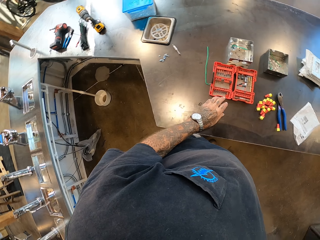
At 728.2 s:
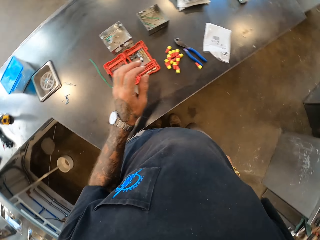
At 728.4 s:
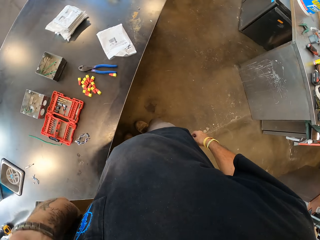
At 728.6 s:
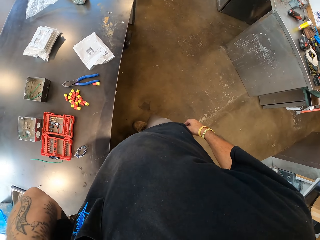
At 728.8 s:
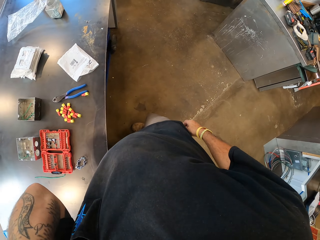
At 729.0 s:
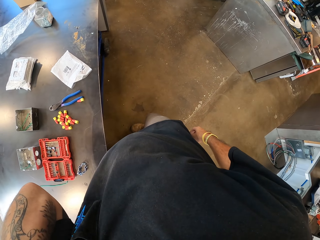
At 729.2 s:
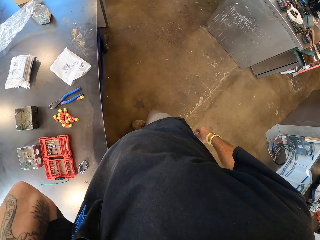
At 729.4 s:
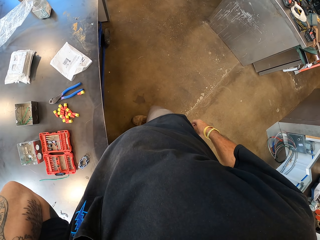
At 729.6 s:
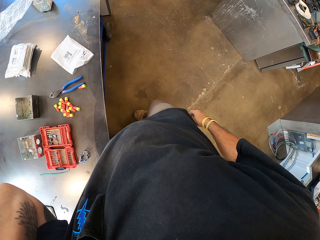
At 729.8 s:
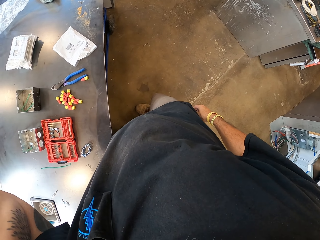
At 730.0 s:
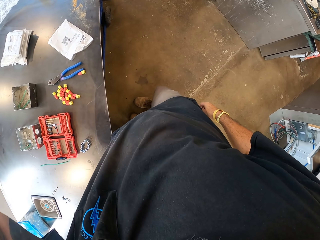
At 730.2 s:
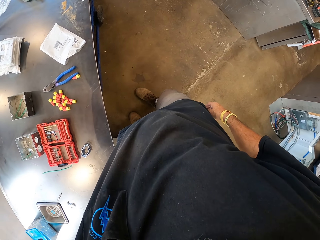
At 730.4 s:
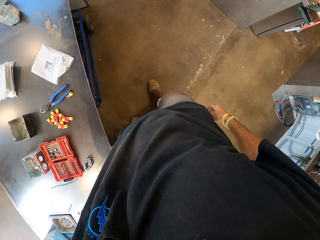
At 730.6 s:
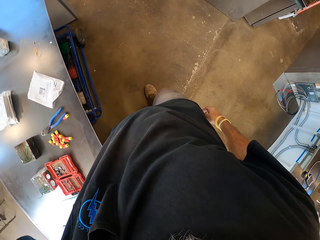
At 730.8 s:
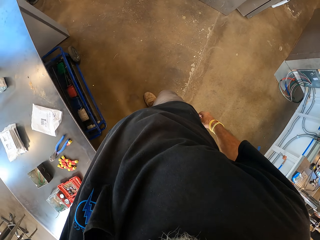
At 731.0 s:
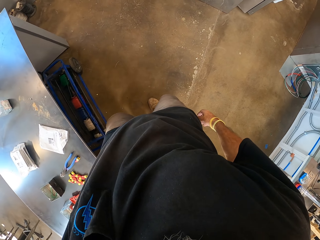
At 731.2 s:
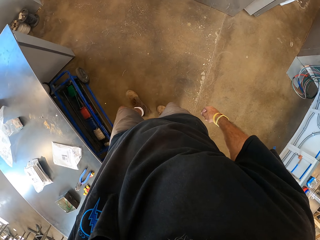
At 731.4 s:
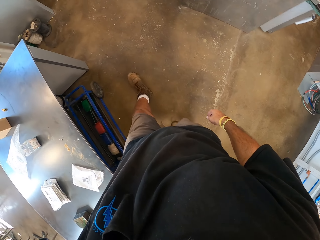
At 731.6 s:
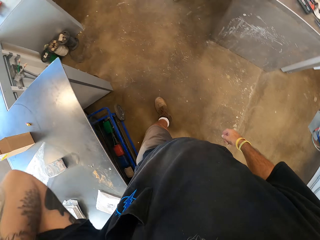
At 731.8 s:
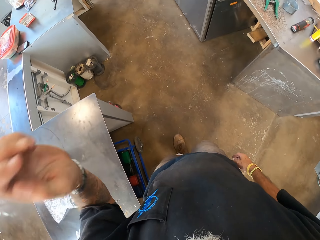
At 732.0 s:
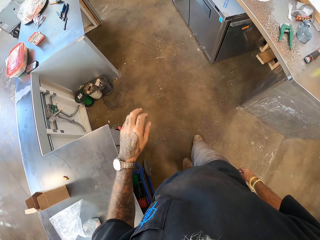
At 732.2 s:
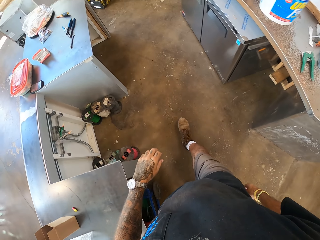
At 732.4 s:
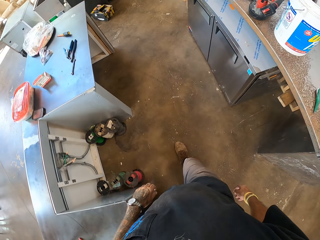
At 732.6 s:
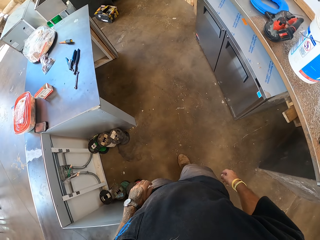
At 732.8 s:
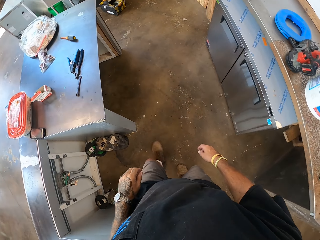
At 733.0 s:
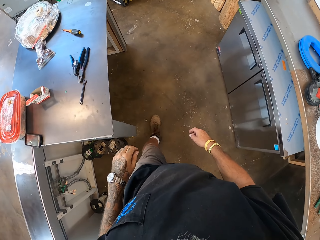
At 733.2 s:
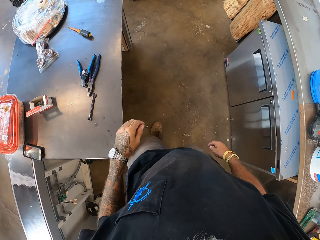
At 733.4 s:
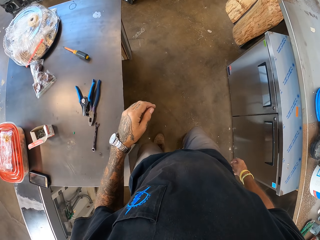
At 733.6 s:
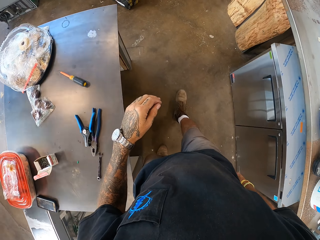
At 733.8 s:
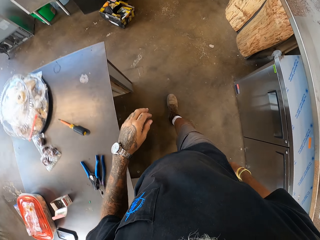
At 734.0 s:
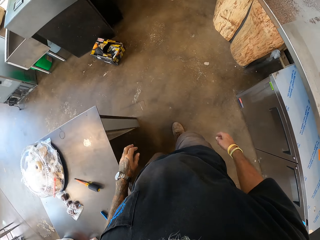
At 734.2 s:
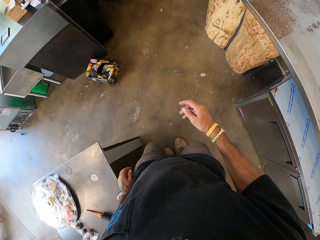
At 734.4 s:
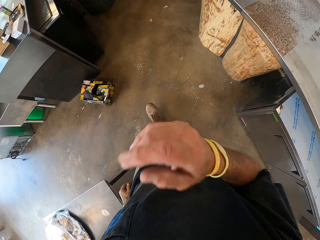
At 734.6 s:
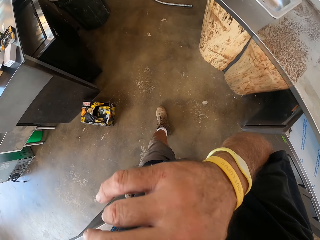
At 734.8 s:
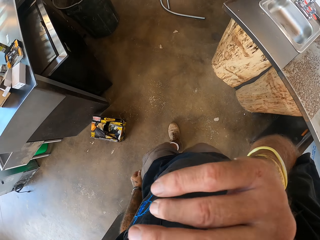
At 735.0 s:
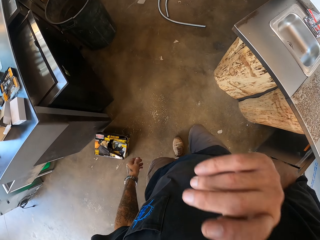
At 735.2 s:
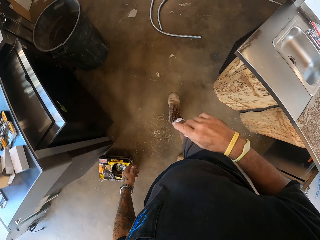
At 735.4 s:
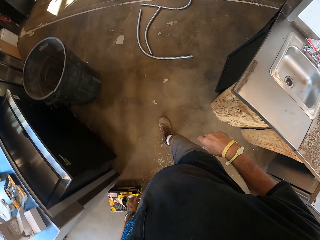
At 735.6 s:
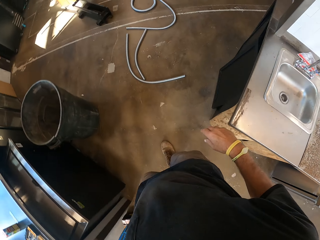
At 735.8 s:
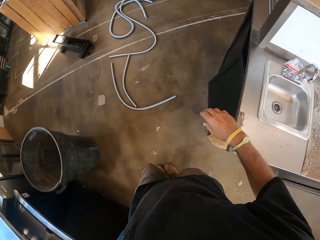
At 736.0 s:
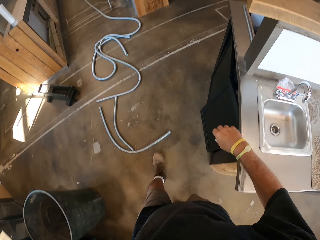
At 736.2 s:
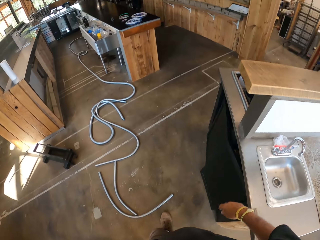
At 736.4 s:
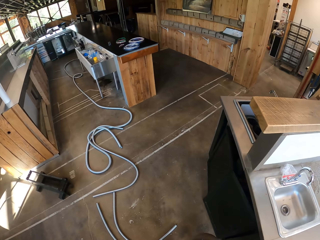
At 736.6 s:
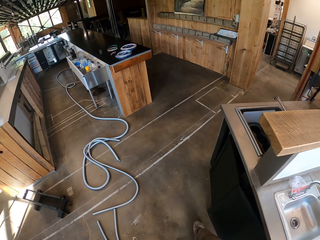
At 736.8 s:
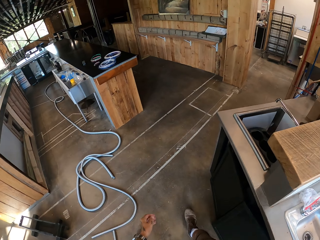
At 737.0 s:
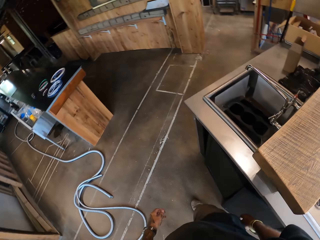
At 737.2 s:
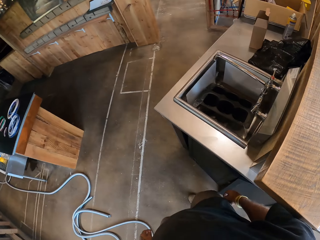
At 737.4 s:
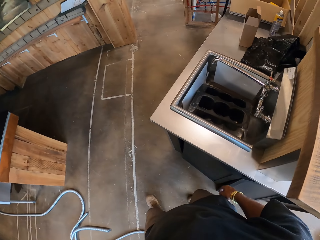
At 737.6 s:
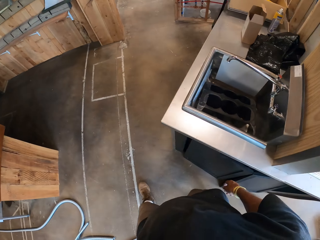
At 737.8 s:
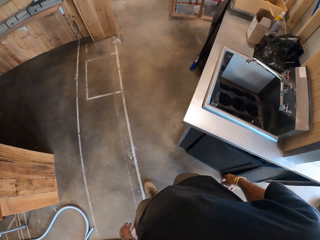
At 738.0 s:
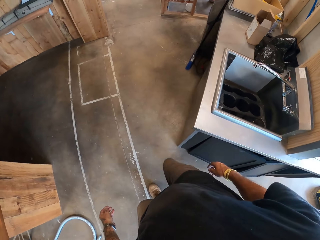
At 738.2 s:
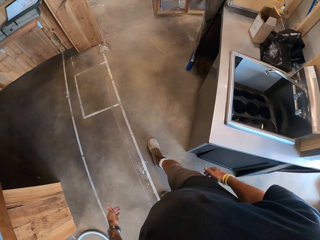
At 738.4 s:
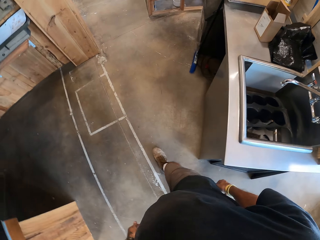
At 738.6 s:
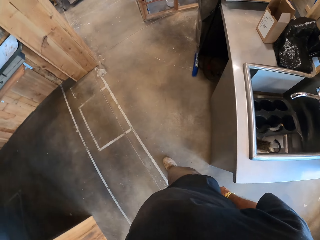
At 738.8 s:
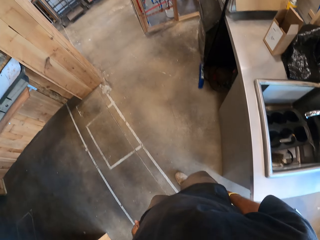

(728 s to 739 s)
The camera wearer moves something. They touch something. They walk. They touch the face. They walk.

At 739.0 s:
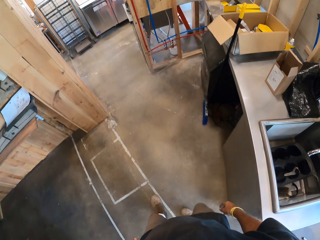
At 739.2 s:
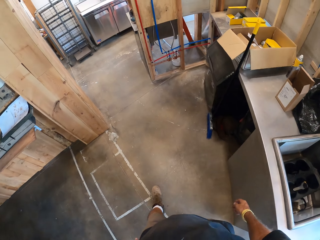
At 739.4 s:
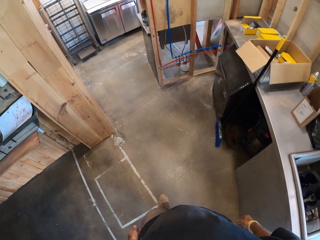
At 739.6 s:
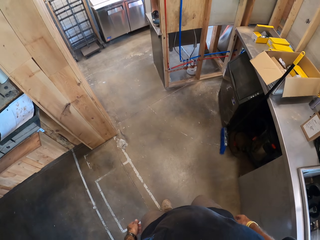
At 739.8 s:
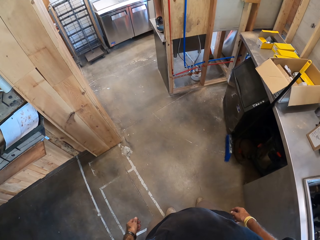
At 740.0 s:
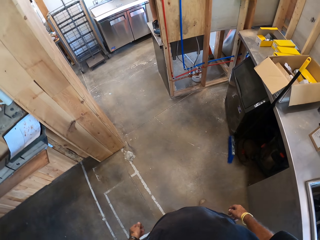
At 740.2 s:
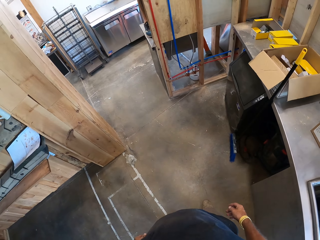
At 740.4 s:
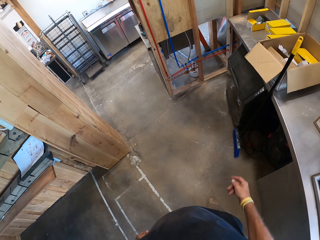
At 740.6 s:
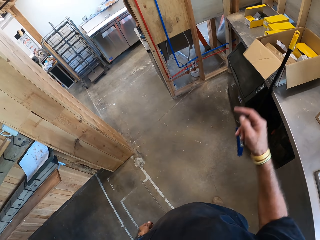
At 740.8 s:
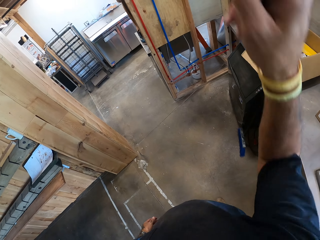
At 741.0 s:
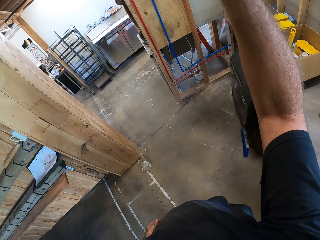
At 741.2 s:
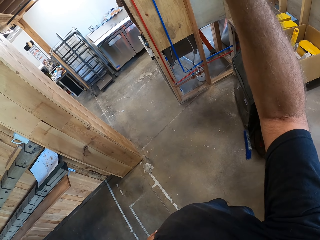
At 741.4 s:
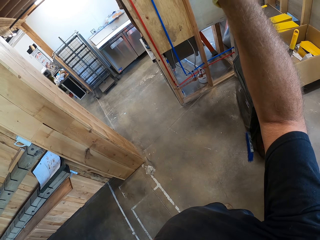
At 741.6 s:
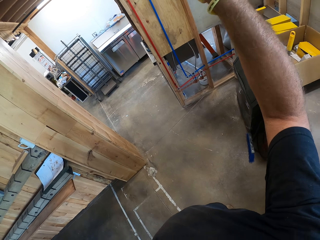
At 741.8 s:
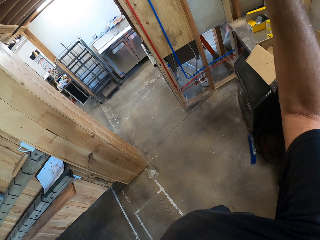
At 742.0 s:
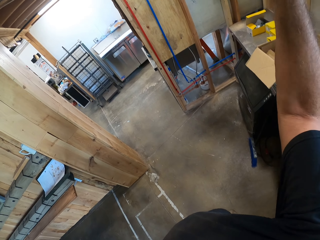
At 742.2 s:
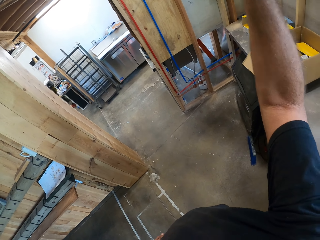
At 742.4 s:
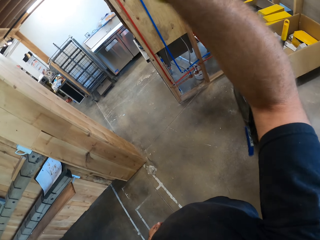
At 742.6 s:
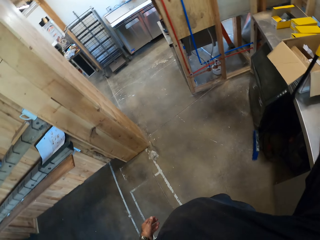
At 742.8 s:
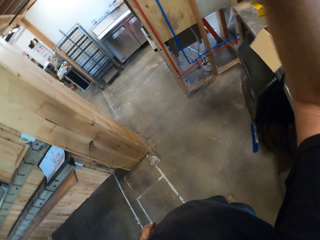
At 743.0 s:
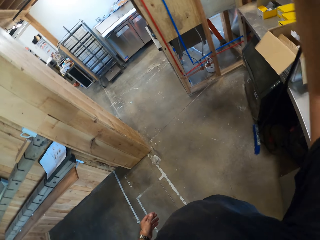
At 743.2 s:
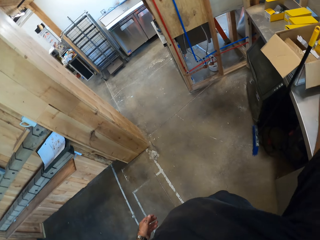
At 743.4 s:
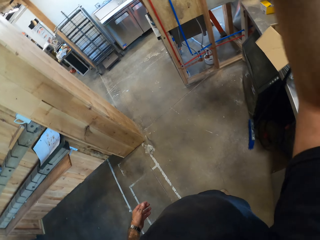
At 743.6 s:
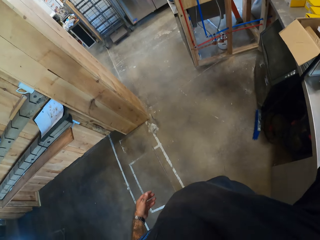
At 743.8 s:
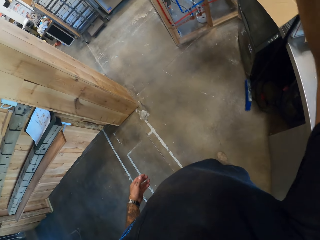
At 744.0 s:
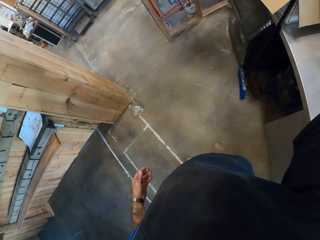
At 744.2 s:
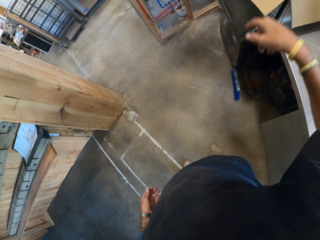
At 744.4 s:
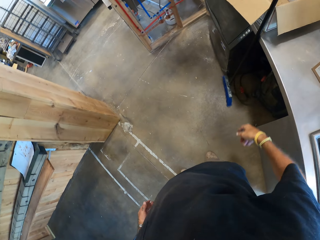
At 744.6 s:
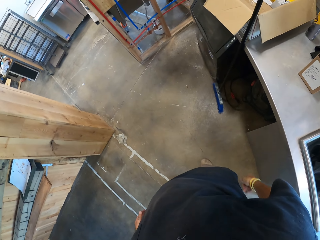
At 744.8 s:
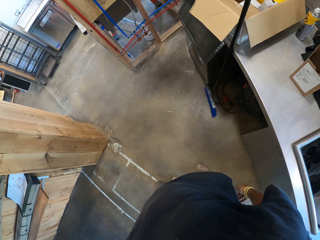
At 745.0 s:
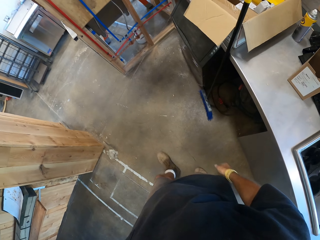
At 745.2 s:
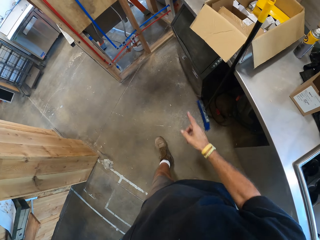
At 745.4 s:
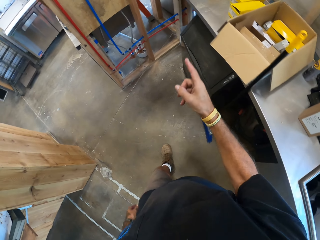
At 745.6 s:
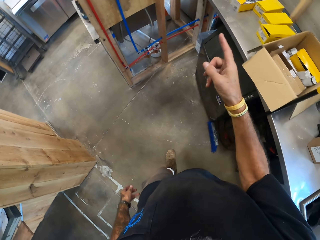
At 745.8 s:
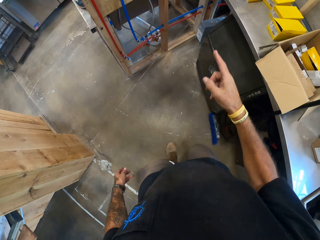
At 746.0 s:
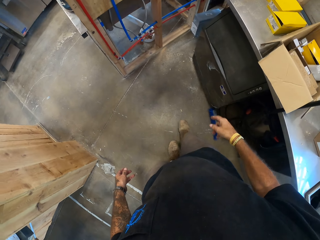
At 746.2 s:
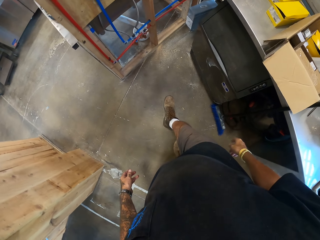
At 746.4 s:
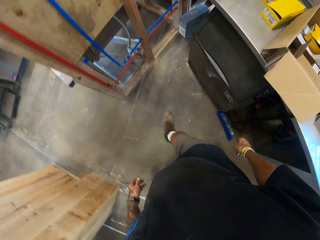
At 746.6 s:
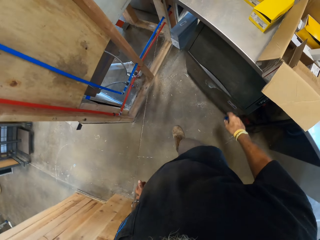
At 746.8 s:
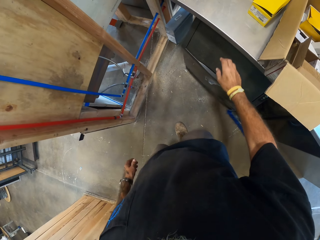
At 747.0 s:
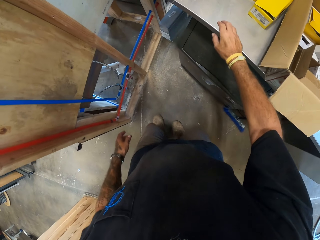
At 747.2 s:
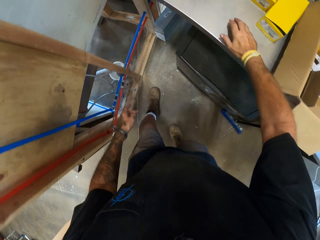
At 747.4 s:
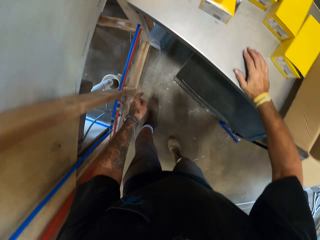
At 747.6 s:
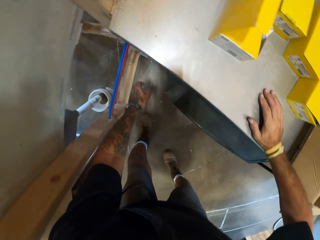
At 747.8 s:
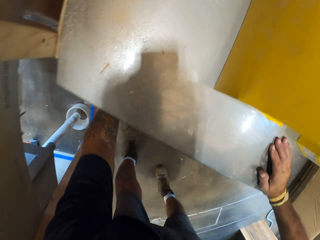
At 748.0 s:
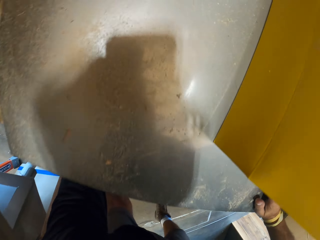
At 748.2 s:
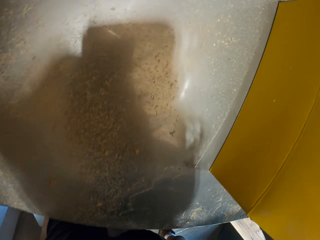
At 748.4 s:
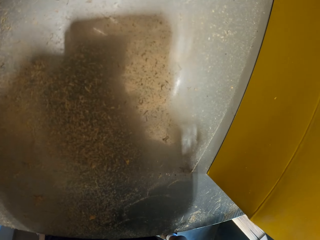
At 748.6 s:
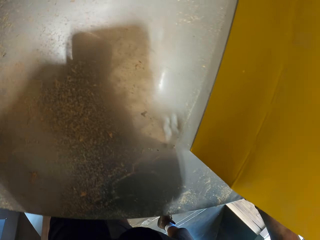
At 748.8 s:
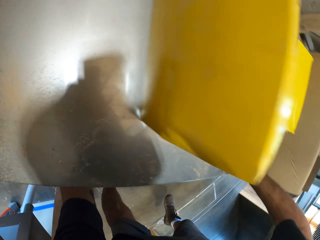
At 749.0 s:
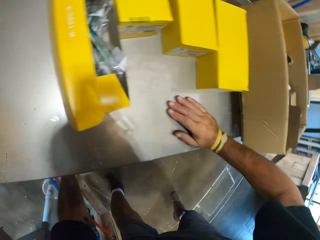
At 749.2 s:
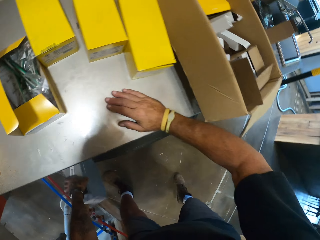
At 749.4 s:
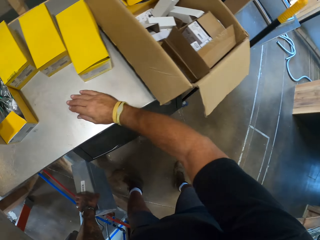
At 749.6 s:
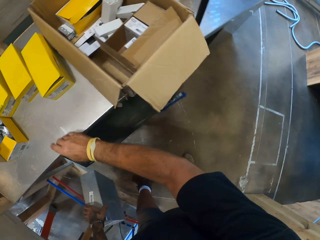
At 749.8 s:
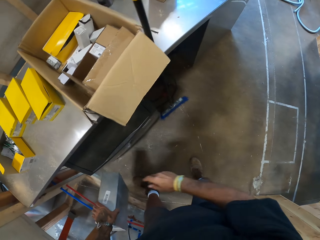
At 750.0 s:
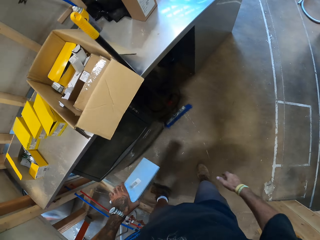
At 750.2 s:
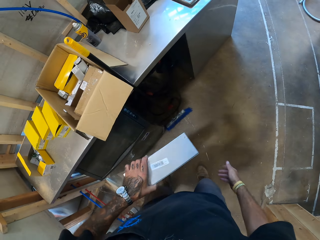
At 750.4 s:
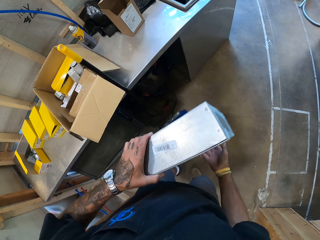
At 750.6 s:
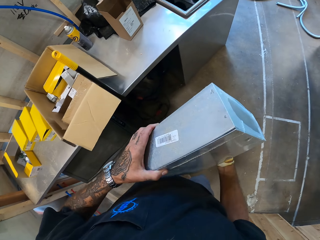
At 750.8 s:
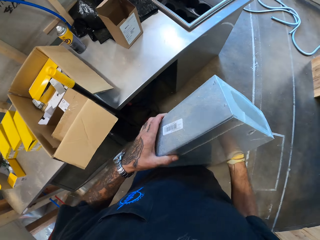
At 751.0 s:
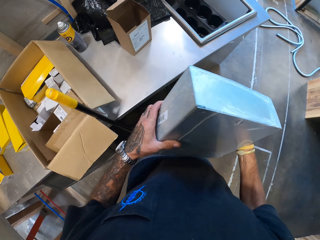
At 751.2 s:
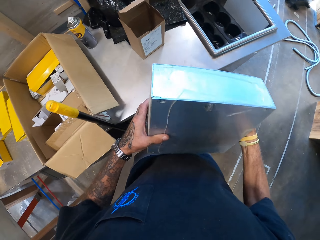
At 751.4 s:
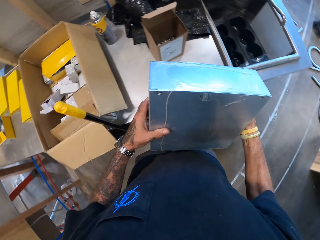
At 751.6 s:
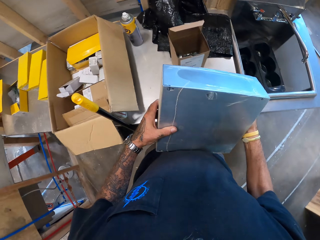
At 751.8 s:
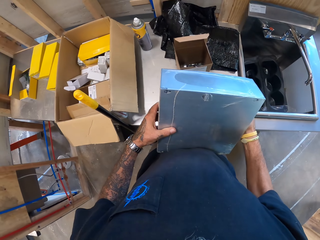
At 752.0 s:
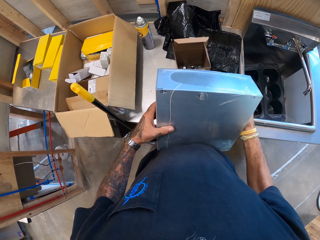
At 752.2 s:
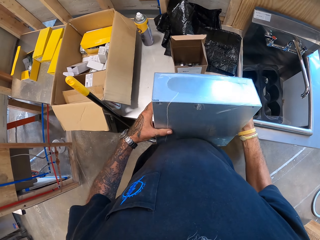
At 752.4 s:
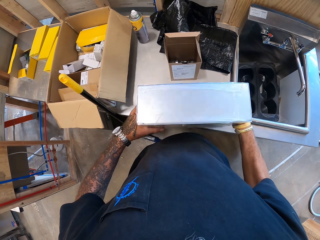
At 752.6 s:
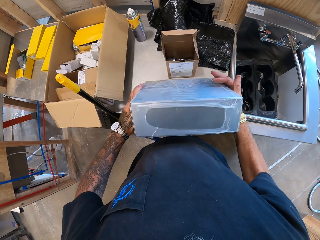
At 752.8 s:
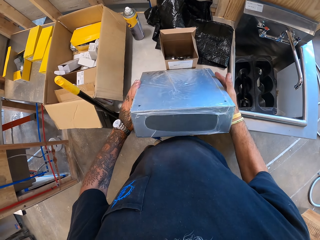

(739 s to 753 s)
The camera wearer stops. They raise the right hand. They point at something. They walk. They touch the counter top. They bend under the counter top. They pick up a meter box. They hold the meter box.
